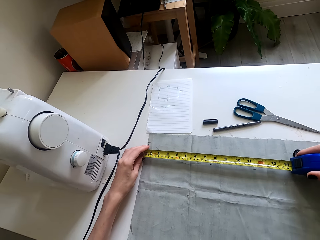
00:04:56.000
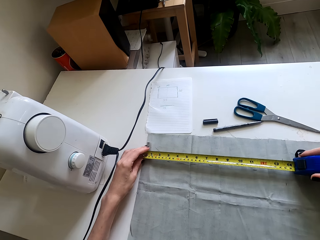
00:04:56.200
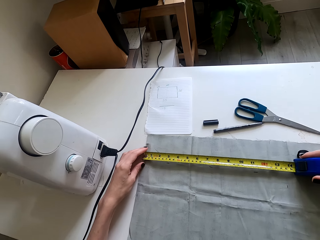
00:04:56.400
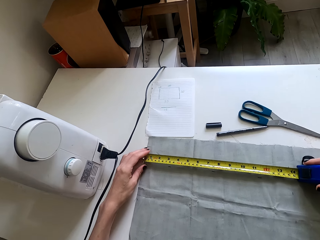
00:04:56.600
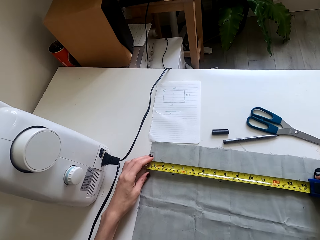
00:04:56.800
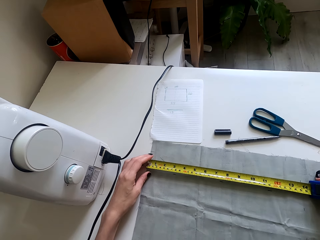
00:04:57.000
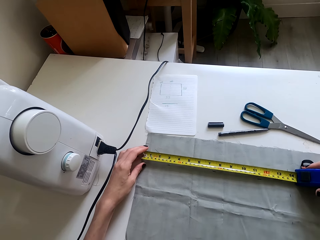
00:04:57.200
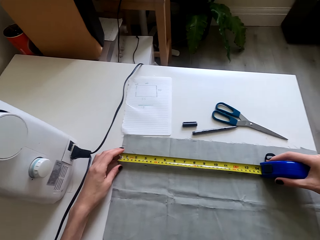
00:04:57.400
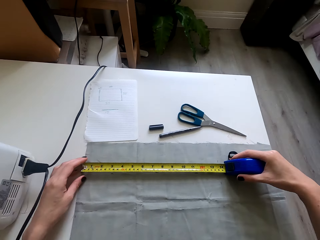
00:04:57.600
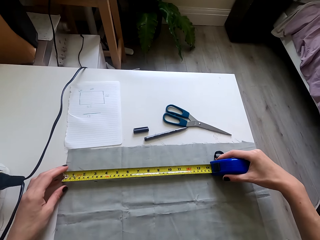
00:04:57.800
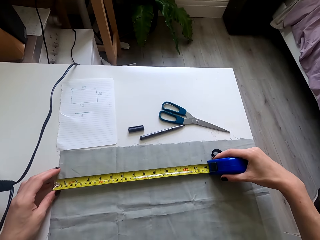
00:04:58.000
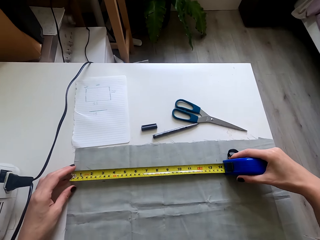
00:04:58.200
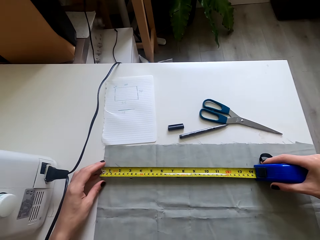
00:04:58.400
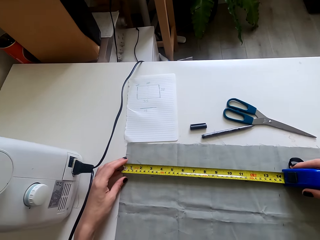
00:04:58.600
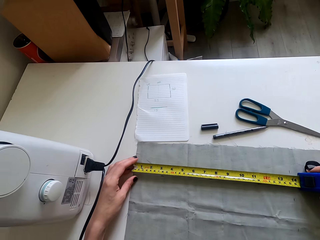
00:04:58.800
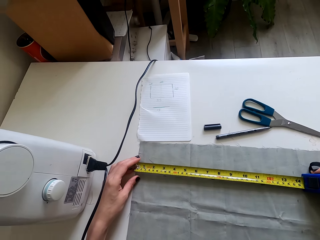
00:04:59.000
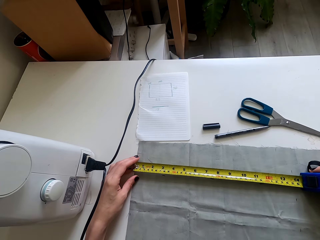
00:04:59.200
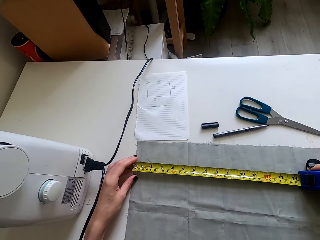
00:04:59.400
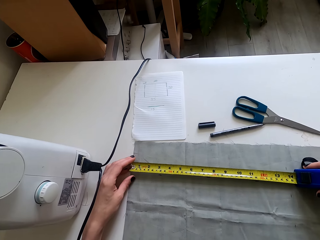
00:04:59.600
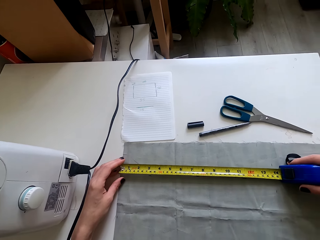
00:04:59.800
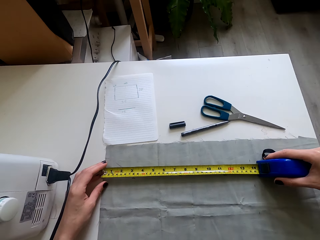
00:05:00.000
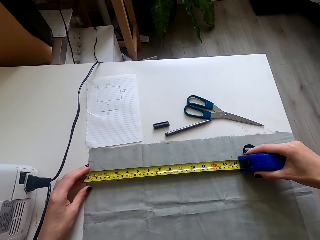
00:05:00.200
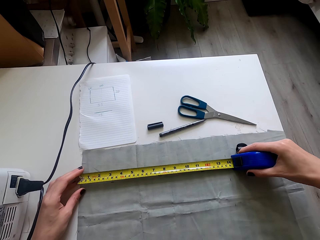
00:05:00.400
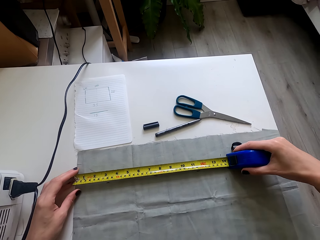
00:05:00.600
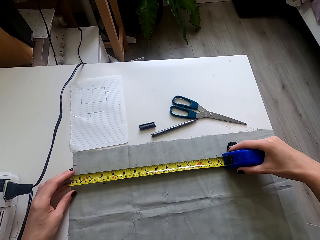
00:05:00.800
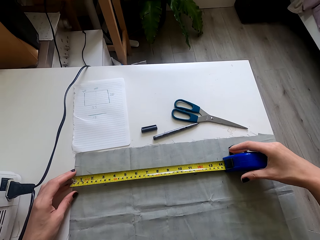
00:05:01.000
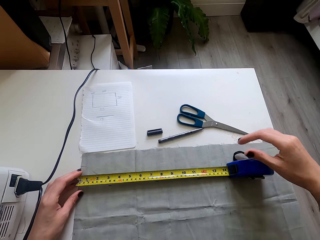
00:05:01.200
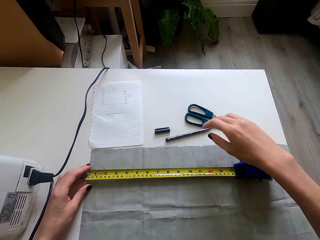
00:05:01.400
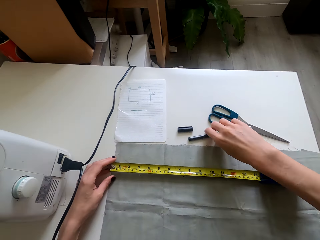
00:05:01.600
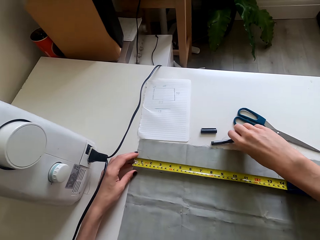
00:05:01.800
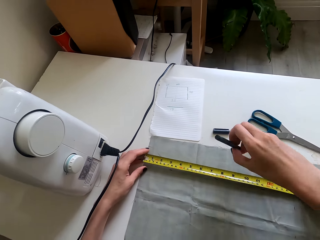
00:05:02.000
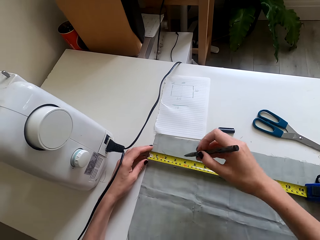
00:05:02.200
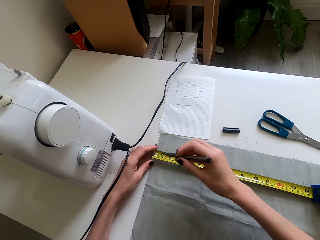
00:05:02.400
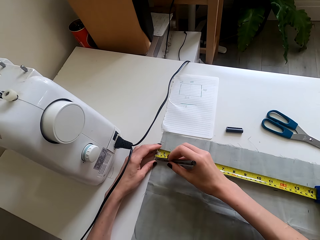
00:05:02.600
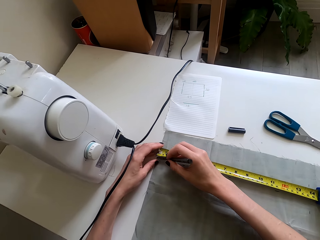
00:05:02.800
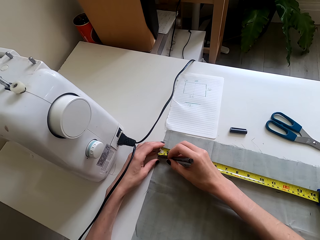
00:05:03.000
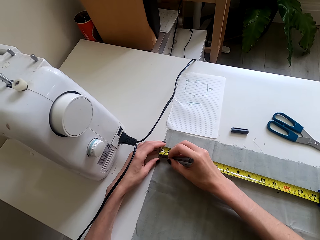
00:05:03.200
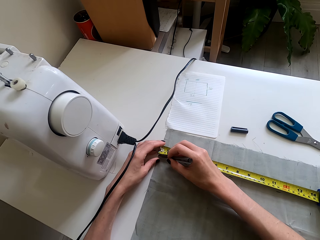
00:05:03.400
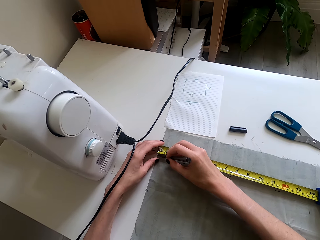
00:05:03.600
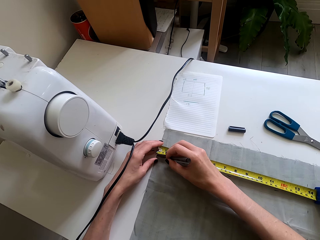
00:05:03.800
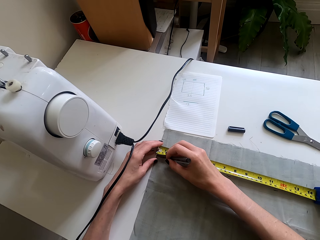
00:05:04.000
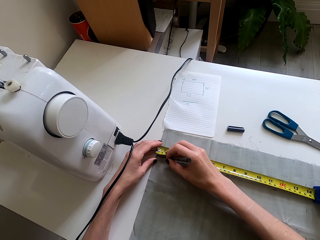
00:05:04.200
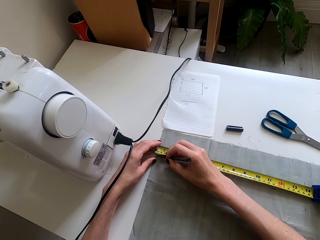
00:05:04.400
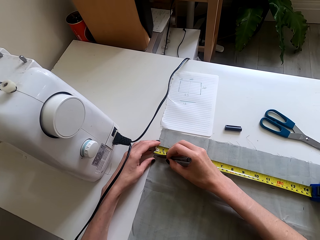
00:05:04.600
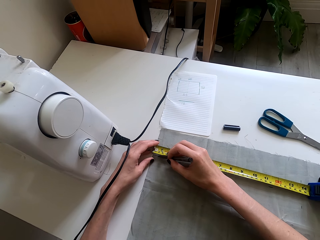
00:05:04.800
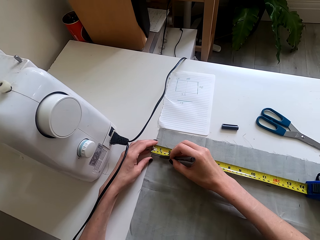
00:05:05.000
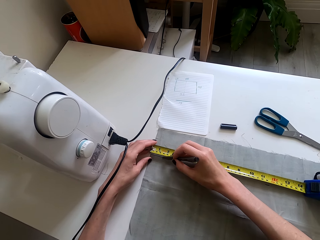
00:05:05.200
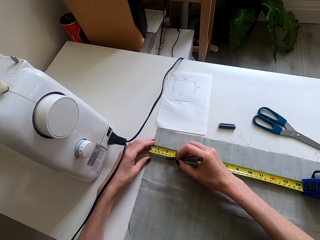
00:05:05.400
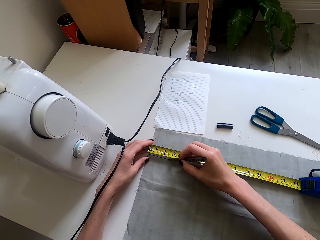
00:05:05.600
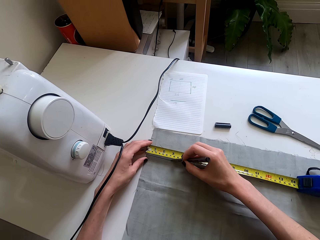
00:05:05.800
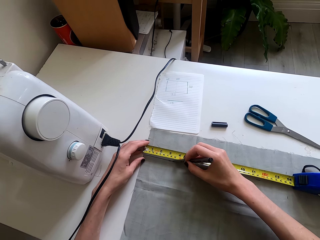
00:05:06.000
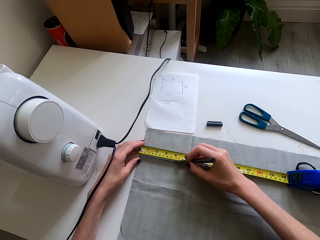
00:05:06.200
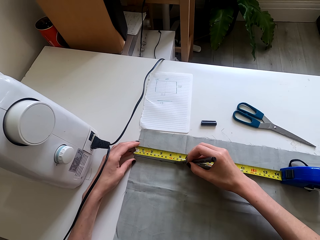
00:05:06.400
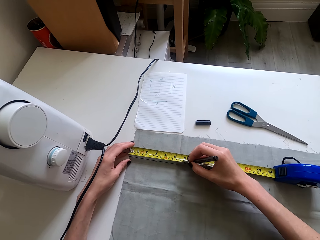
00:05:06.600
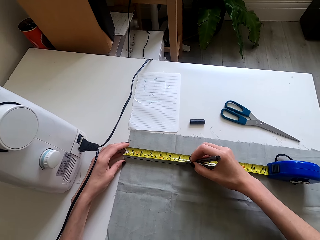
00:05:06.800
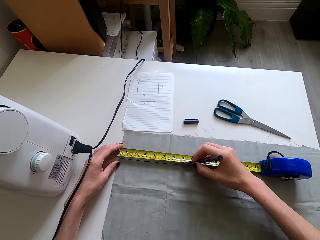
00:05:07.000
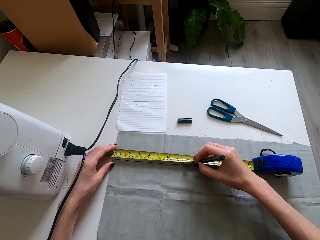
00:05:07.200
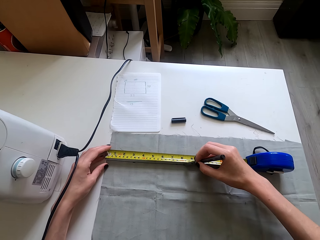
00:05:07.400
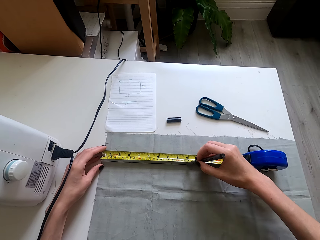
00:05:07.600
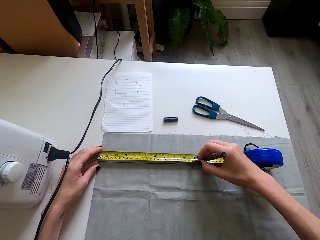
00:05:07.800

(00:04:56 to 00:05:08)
The camera wearer puts the measuring tape on the cloth. They look at the tape measure. They measure the piece of cloth. They move the right hand. They pick up the pen. They mark the piece of cloth with the measuring tape or the pen.

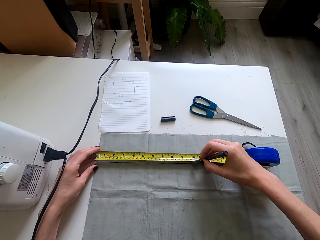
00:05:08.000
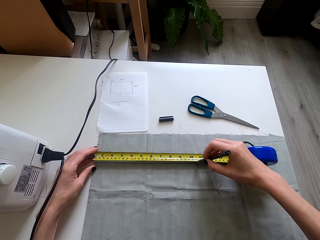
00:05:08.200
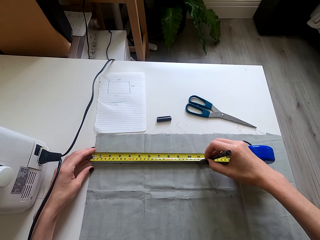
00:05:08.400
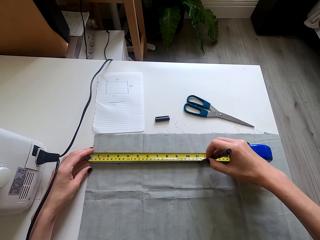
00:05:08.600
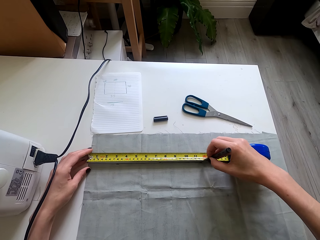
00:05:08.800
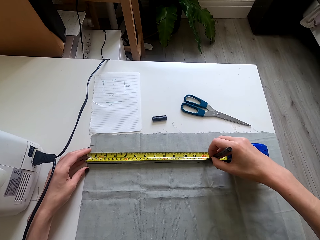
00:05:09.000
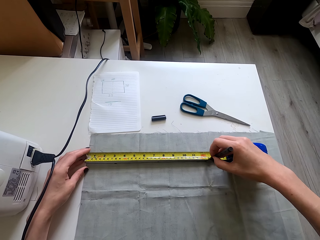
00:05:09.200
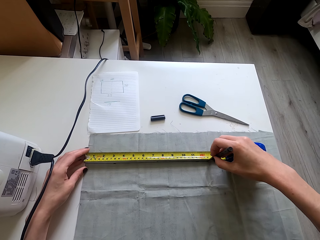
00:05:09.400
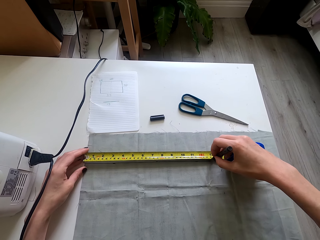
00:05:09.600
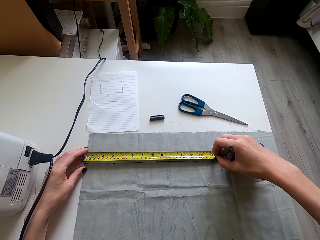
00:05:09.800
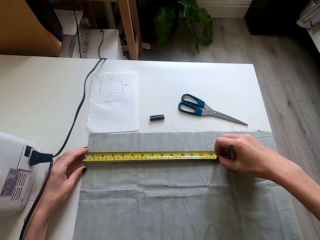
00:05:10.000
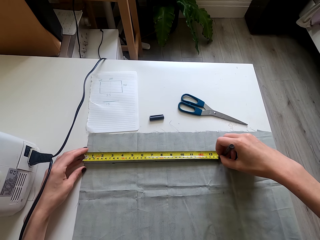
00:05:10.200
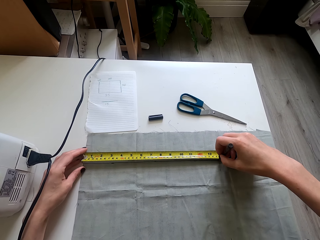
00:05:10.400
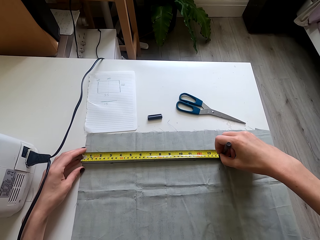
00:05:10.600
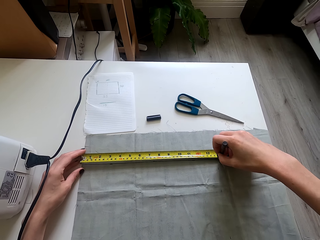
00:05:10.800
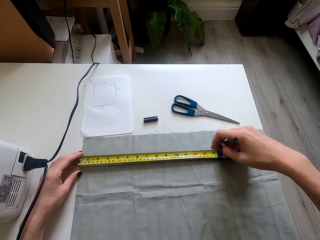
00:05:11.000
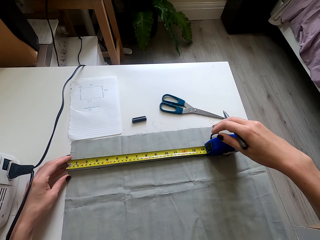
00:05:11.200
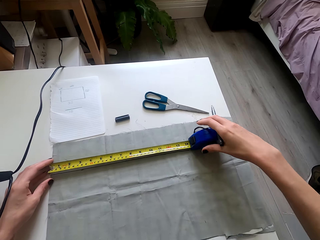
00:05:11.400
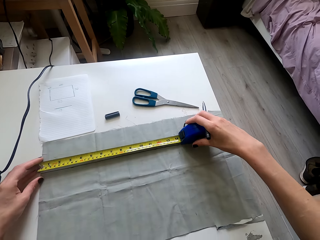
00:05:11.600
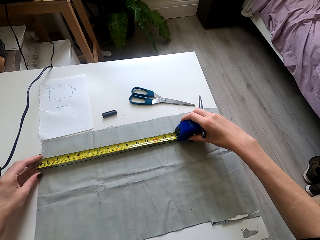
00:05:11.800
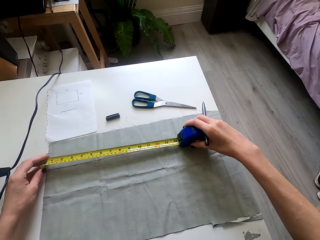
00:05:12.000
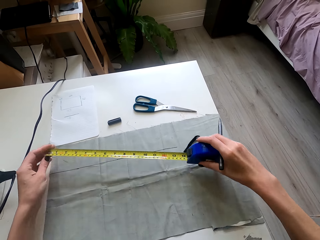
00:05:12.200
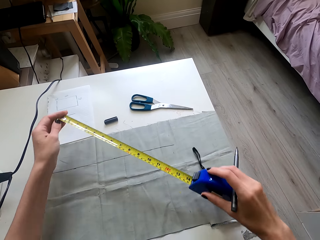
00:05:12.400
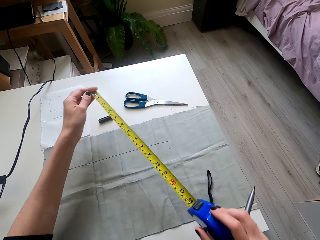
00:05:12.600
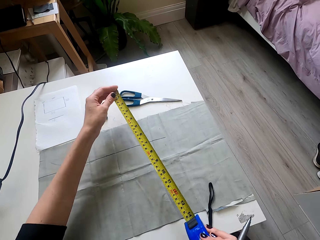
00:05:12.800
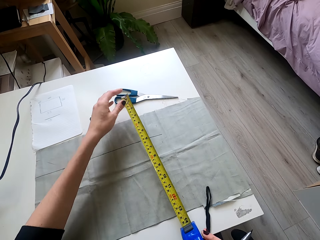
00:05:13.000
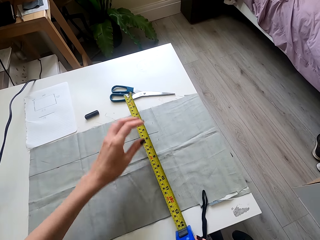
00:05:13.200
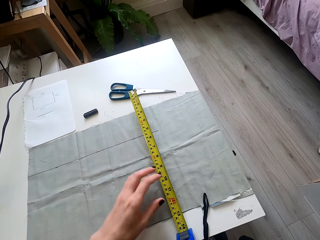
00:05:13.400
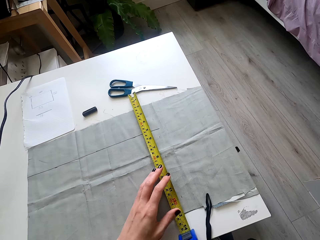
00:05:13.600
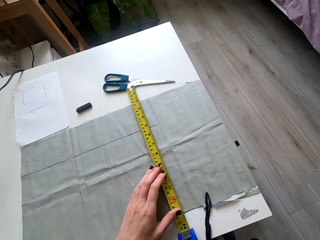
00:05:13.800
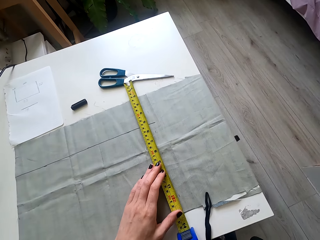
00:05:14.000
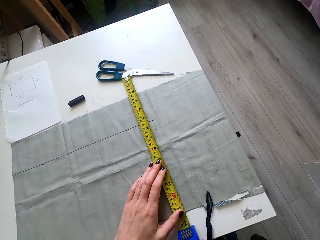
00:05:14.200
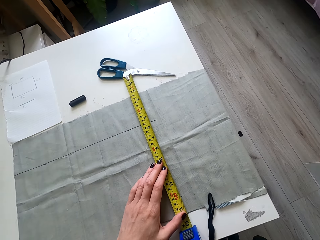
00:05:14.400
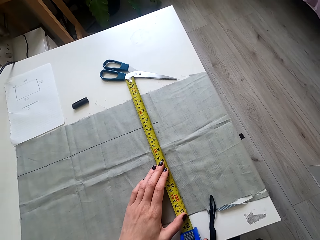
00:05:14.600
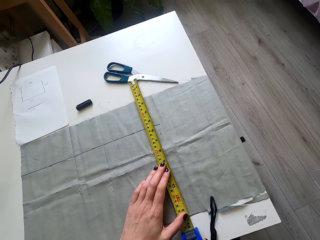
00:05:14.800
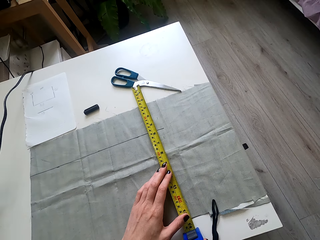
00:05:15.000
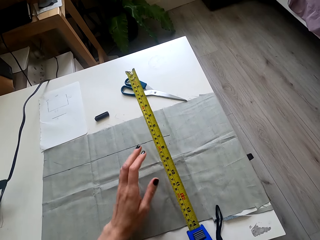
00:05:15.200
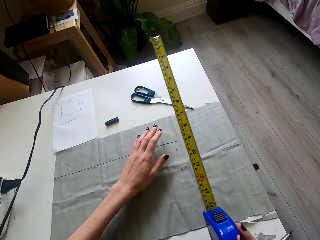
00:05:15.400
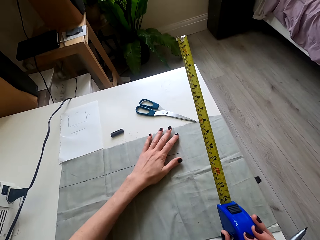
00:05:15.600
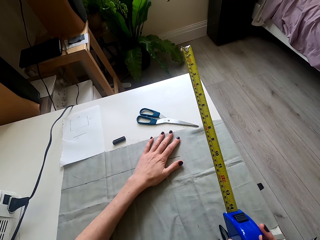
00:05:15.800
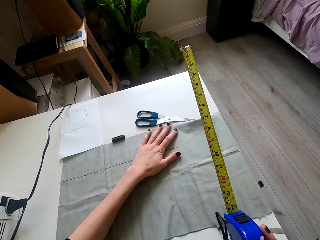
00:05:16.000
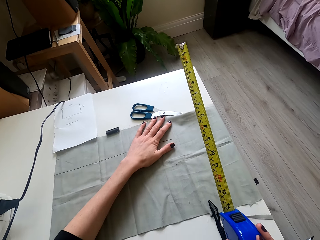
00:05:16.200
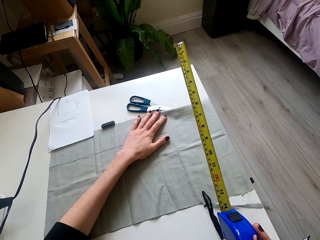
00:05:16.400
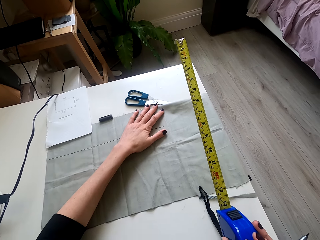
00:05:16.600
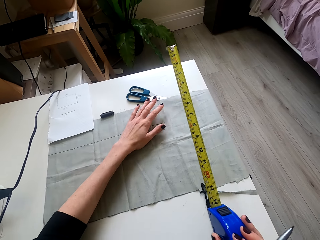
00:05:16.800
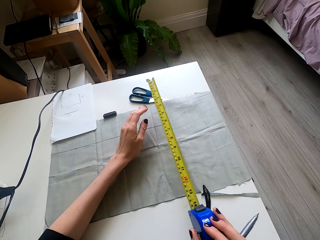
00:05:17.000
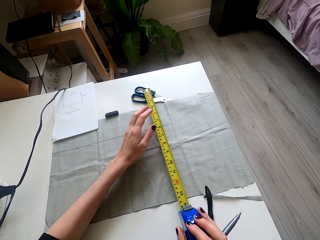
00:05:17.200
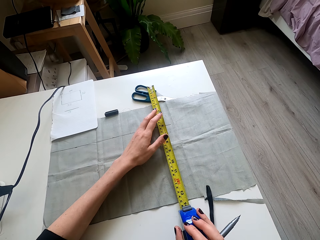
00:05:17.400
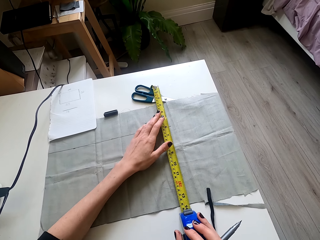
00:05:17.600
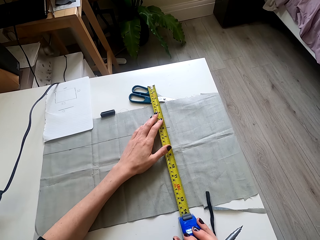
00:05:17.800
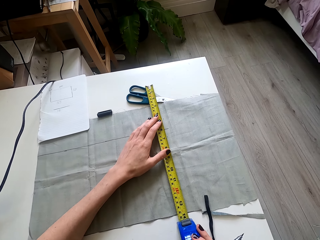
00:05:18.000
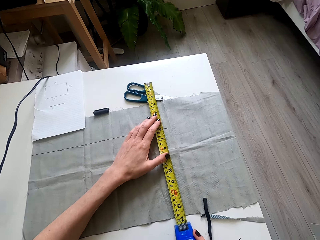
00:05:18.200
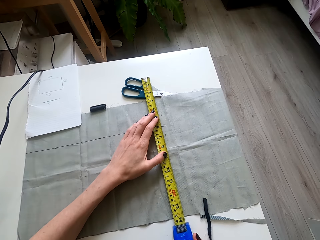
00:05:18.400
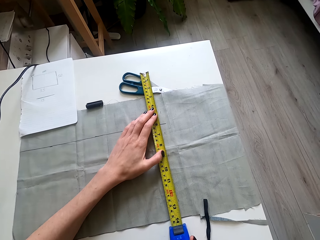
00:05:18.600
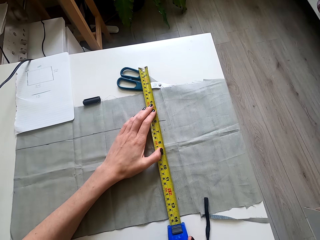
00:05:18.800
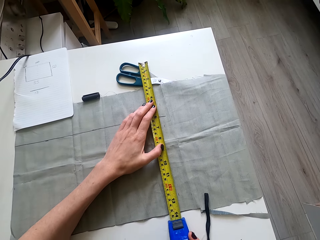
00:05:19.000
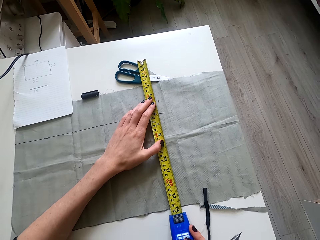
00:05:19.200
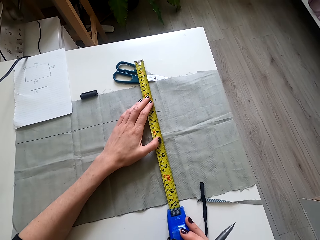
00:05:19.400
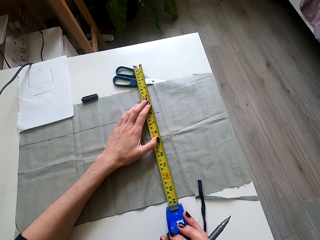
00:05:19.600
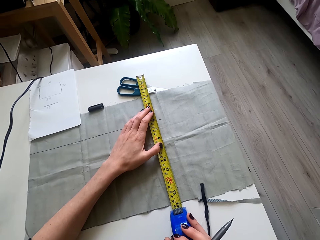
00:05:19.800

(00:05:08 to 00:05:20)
The camera wearer lifts the right hand. They lift the tape measure. They turn the measuring tape around. They lift the left hand. They place the tape measure on the cloth. They lift the tape measure. They push the piece of cloth forward. They place the tape measure on the cloth.
